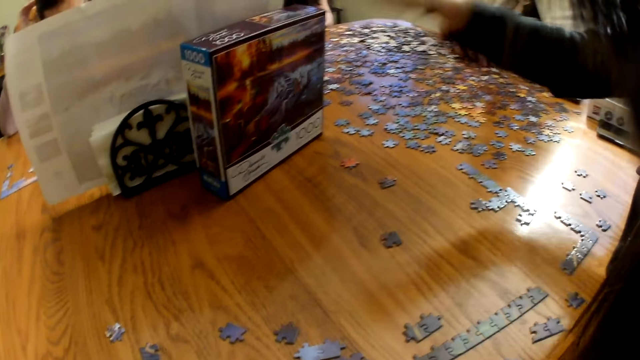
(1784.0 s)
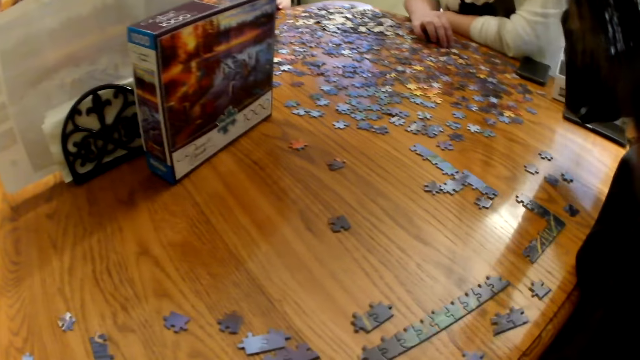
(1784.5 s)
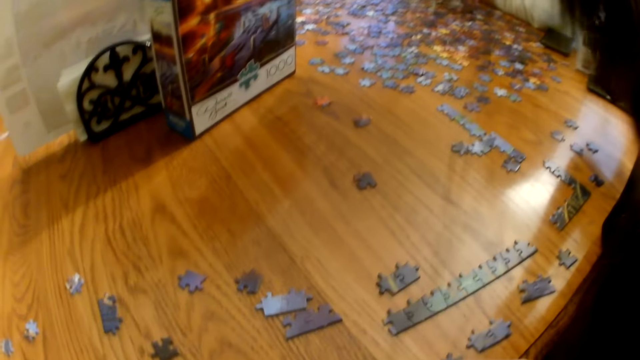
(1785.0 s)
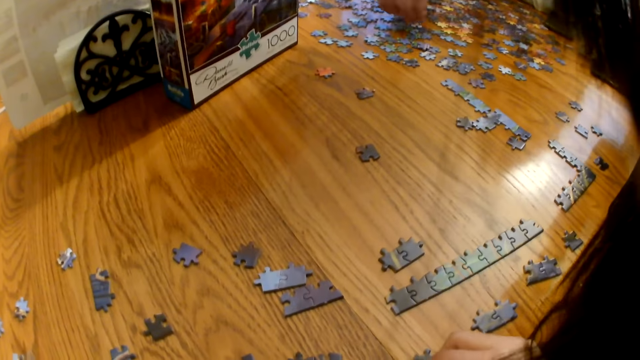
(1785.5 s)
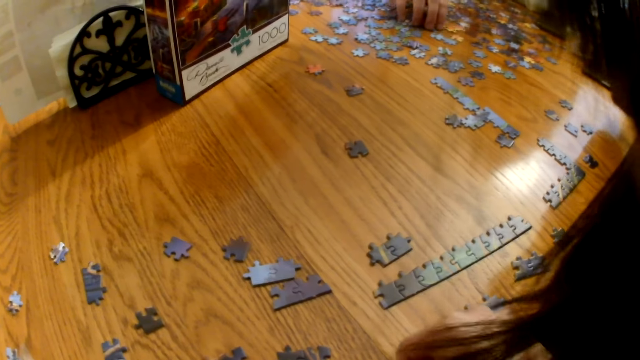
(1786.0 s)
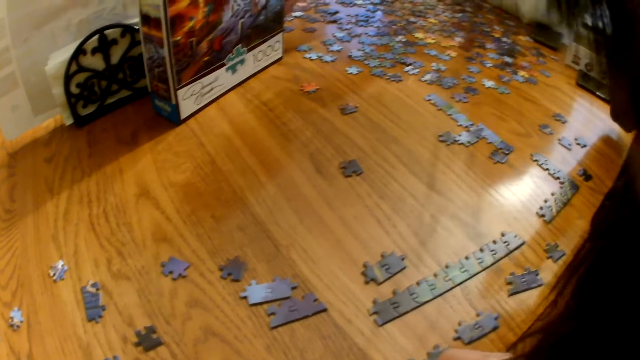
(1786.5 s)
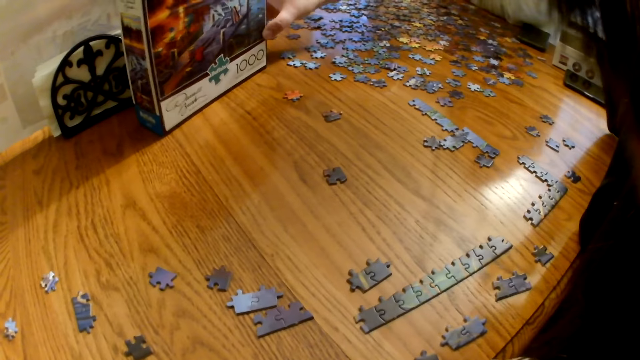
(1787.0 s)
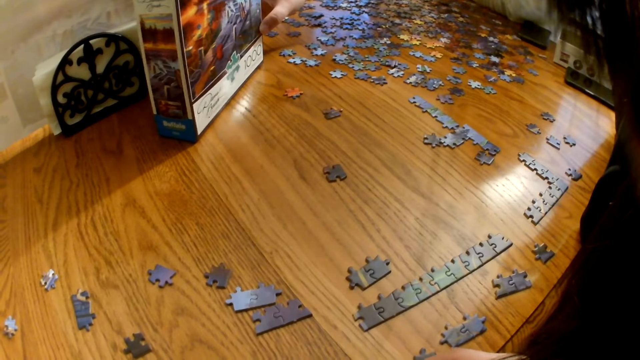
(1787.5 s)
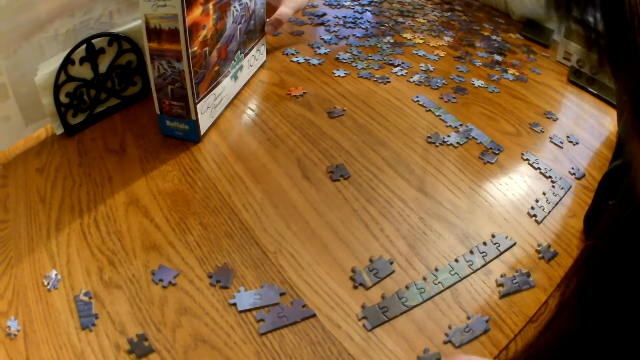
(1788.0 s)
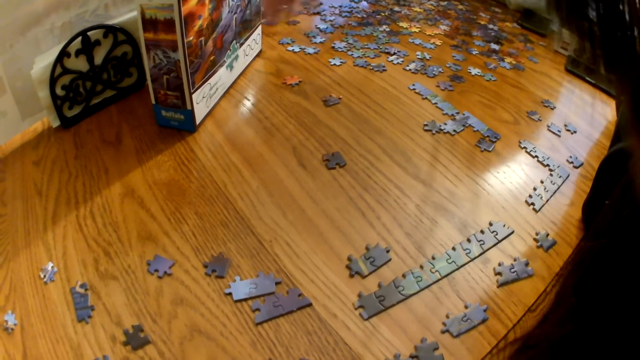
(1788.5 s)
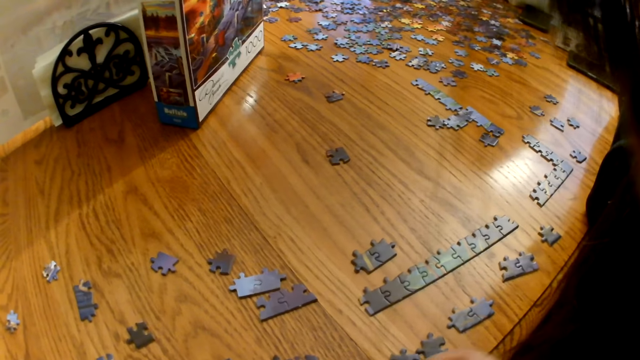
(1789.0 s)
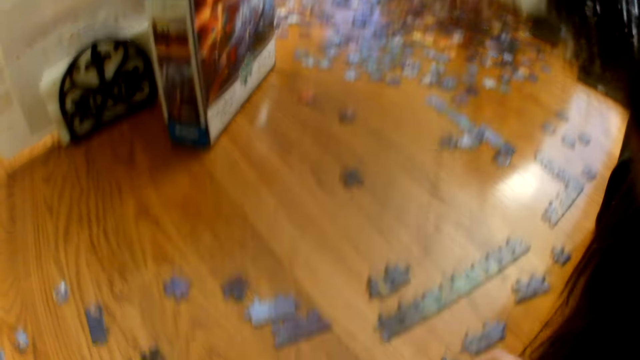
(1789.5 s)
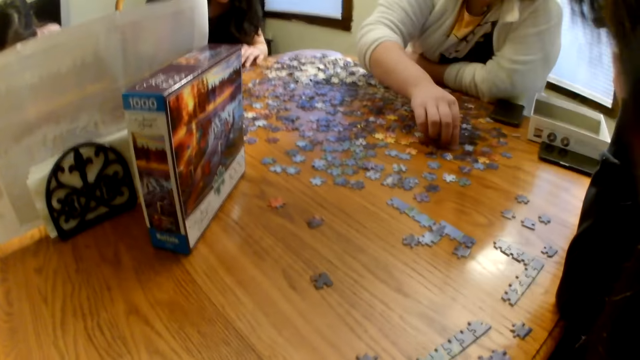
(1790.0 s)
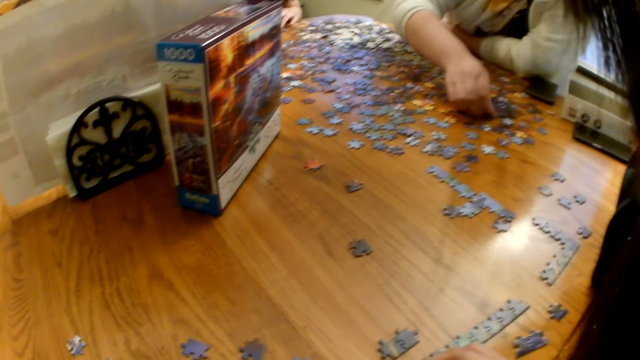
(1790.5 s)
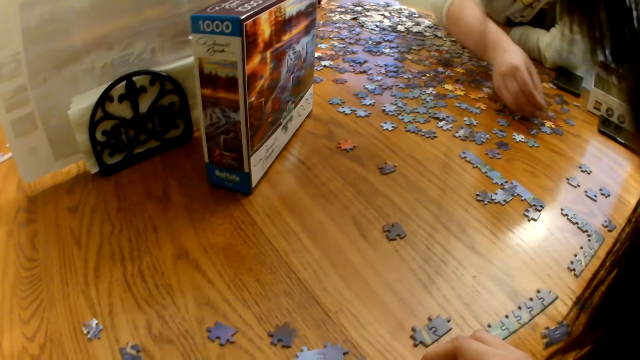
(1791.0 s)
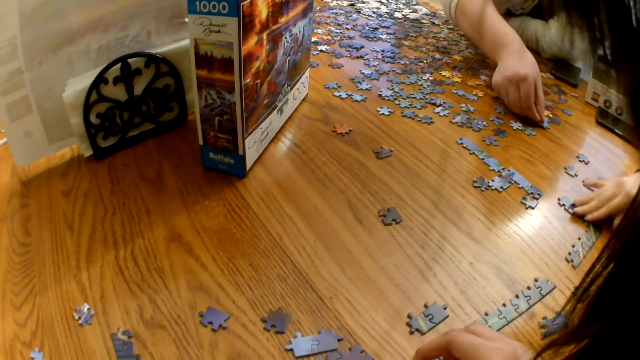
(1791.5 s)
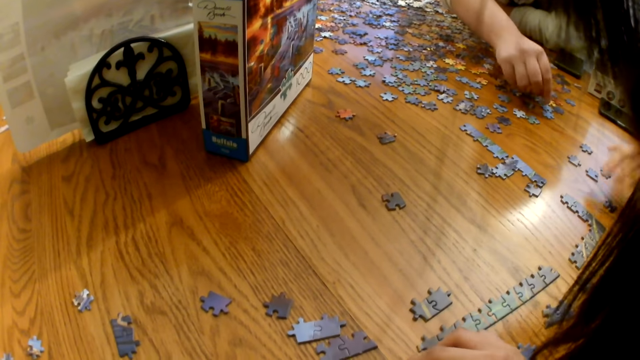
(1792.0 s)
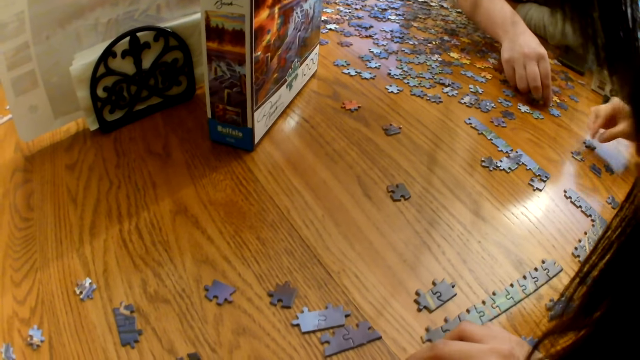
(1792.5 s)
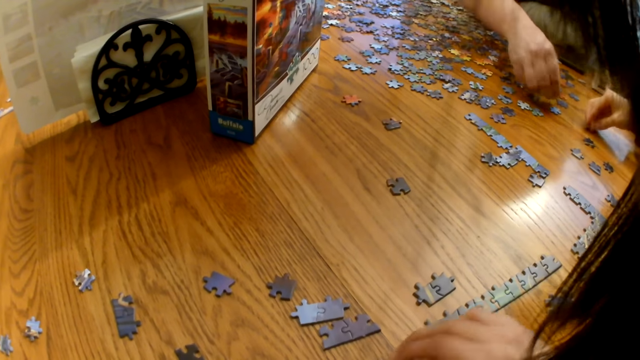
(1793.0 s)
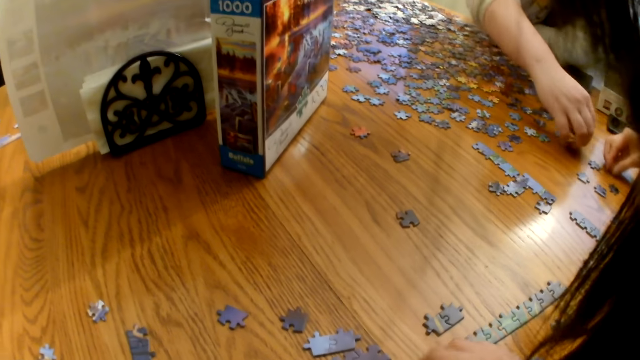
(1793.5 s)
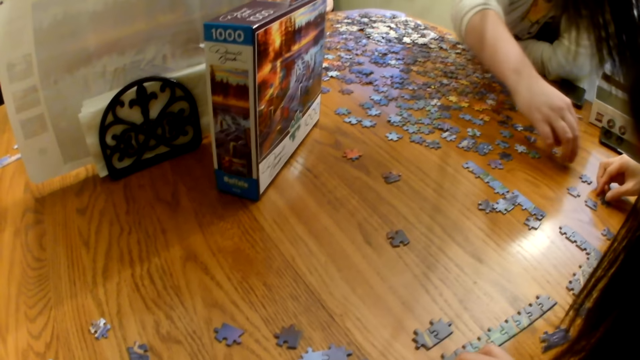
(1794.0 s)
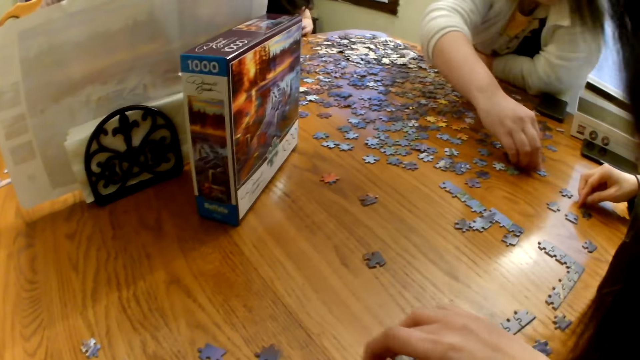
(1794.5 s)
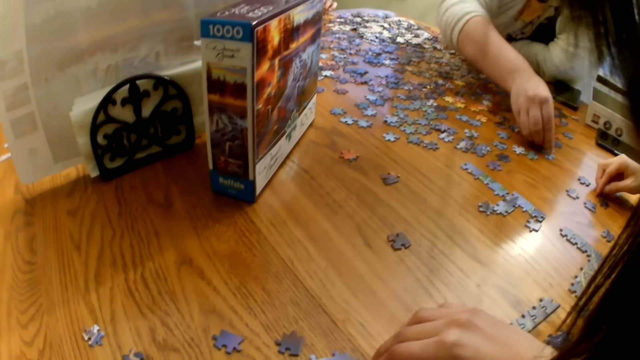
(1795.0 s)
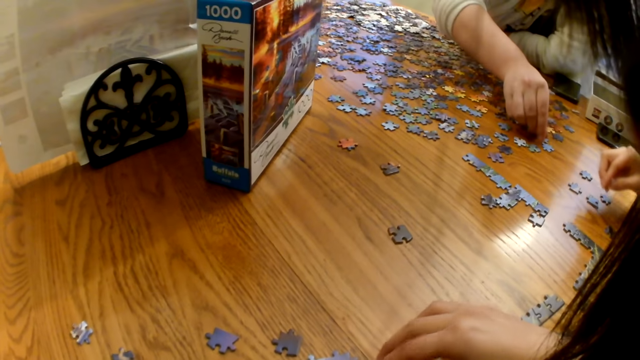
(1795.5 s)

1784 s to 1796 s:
A woman moves the box on the table. Another woman picks a piece from the table and moves the box on the table. The camera wearer speaks. The second woman picks a piece from the table and places a piece from the table. The first woman places a piece from the table.

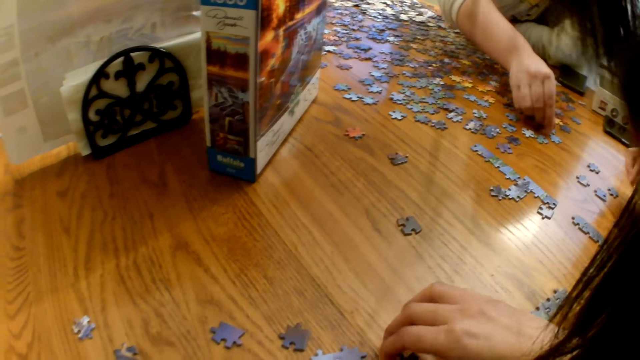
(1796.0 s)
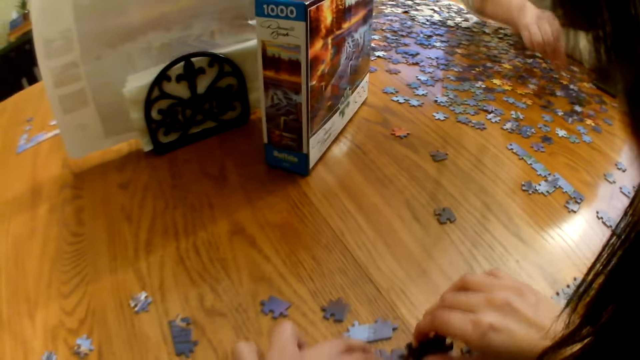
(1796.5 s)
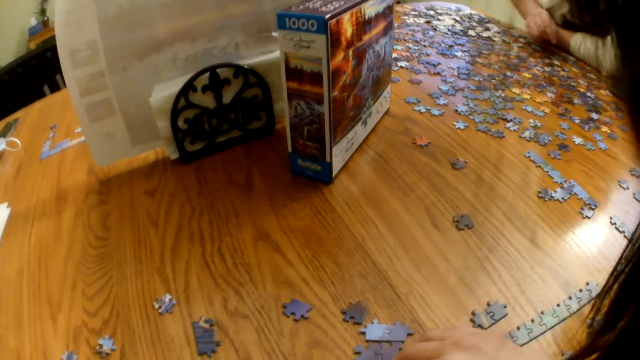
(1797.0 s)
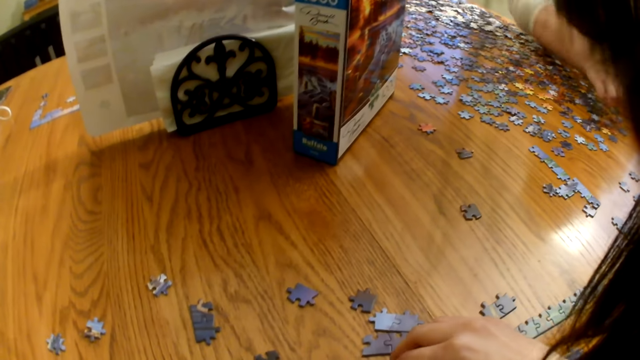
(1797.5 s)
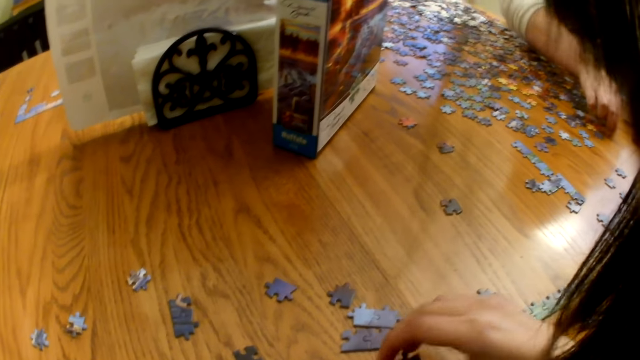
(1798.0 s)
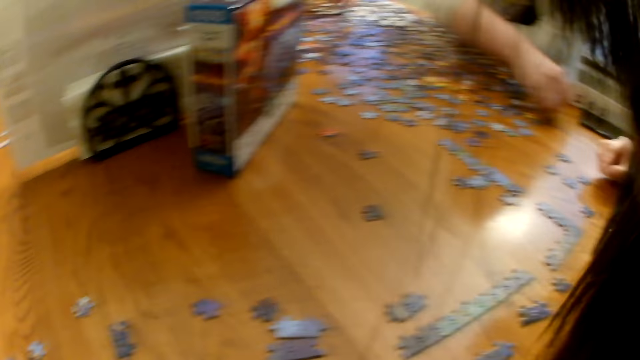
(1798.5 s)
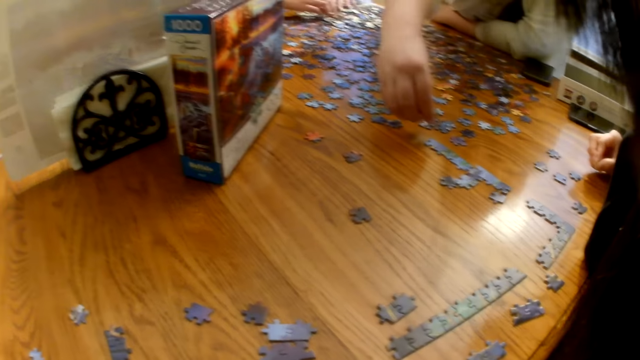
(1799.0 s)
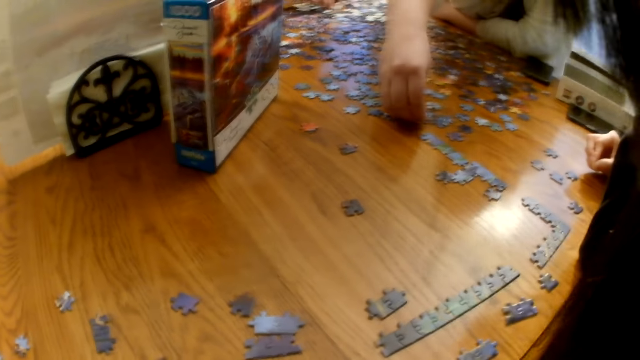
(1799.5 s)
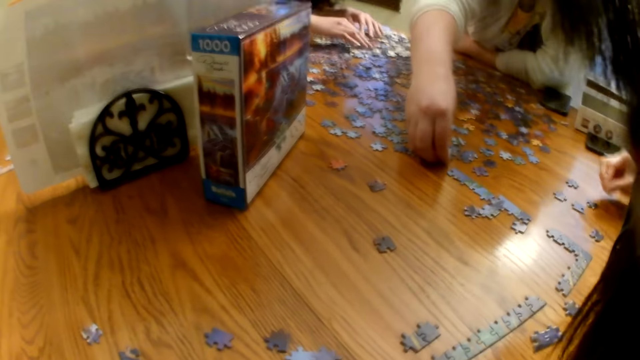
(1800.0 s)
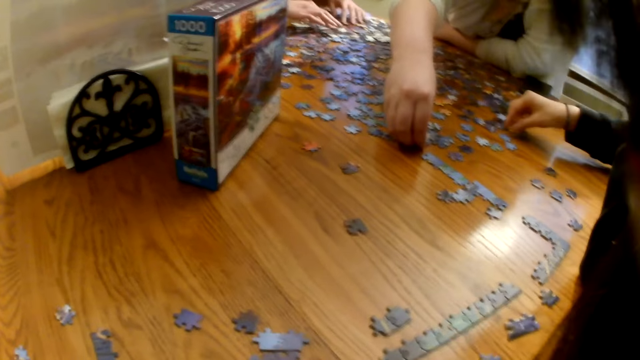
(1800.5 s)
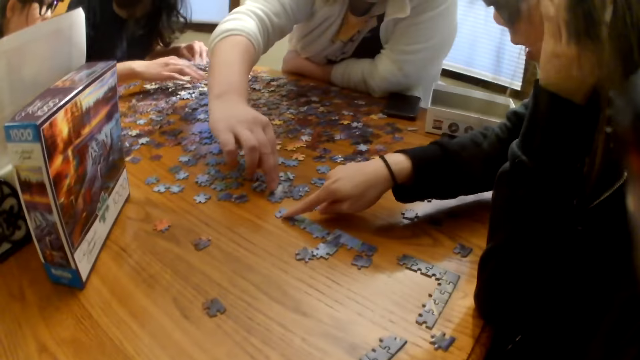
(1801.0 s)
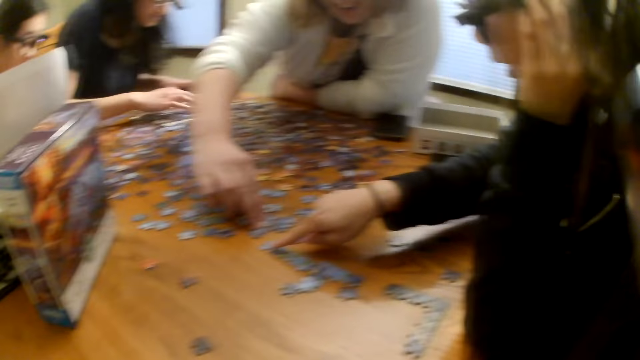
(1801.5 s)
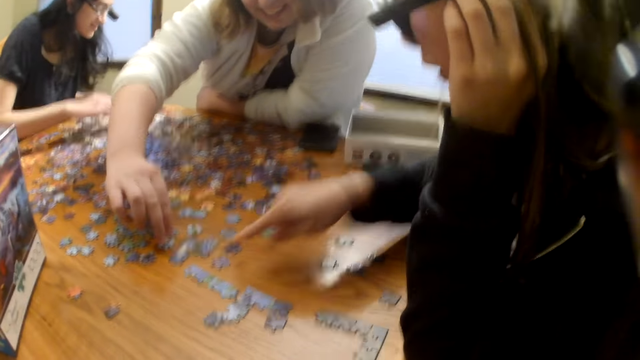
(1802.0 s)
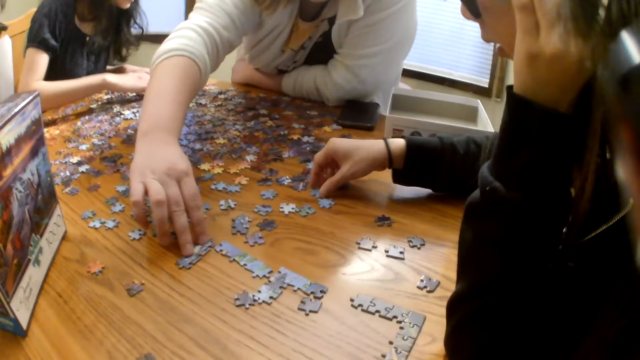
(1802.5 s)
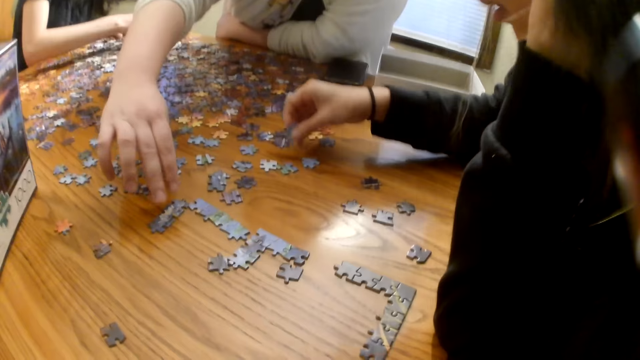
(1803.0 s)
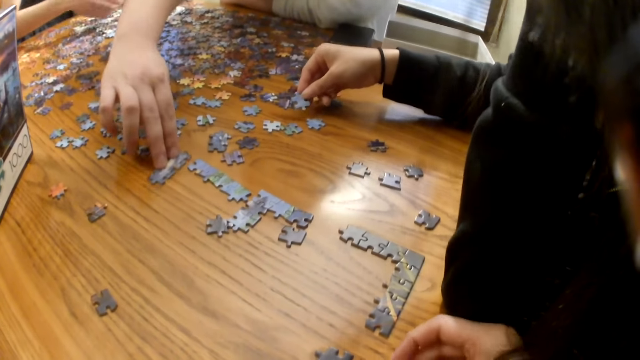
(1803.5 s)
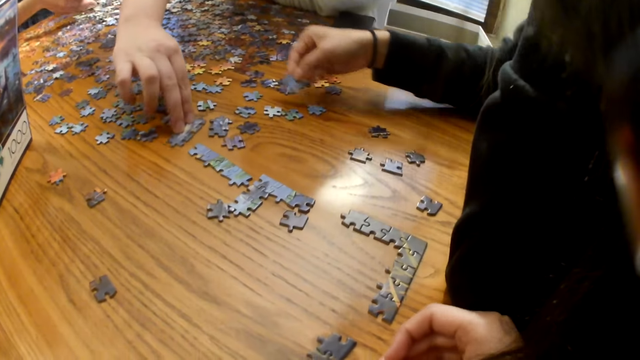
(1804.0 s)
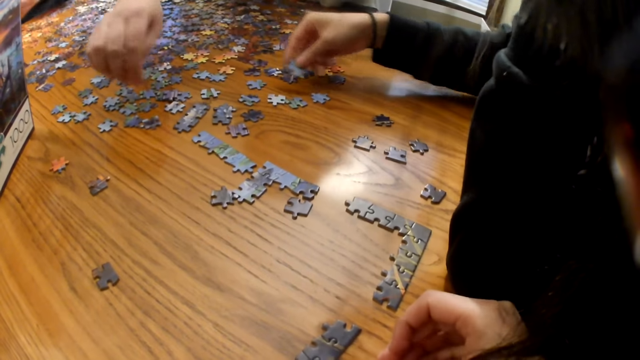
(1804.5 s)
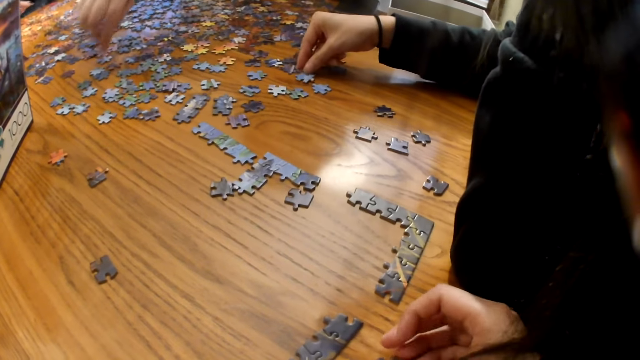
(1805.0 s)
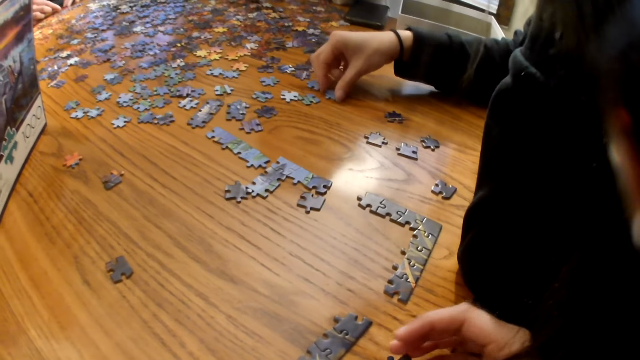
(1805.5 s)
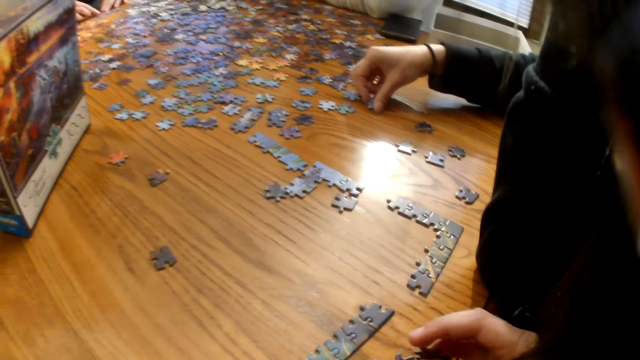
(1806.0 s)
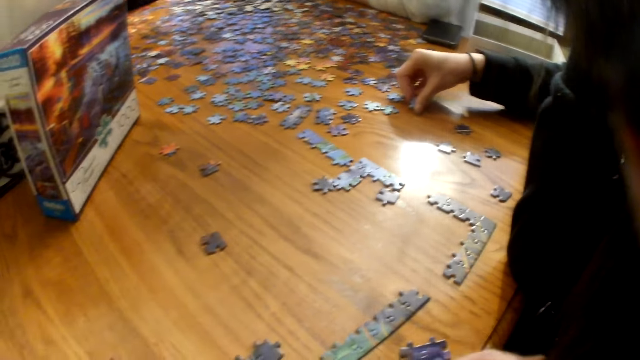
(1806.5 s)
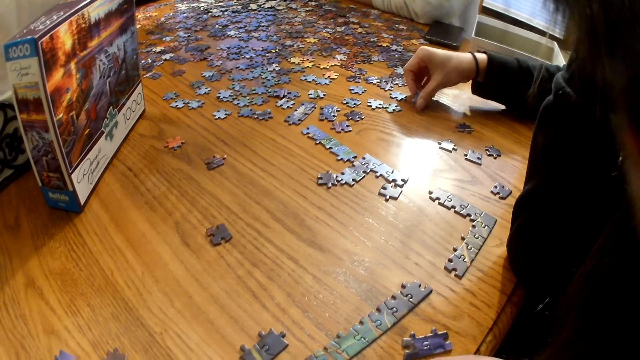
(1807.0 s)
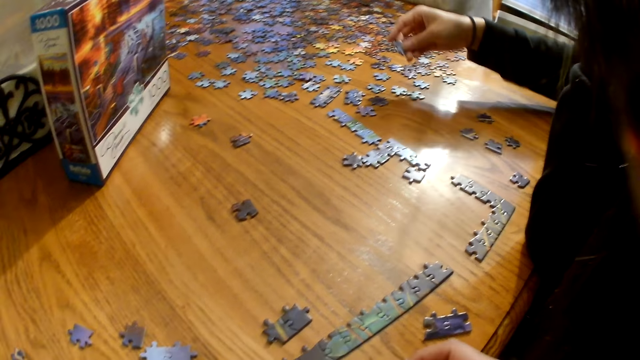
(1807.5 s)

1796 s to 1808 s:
The camera wearer moves the piece on the table. A woman picks a piece from the table and places a piece from the table. Another woman touches the piece on the table. The first woman moves the pieces on the table. The second woman looks at the piece, places a piece from the table, and picks a piece from the table.
